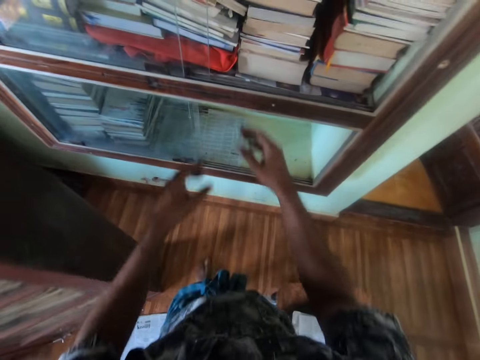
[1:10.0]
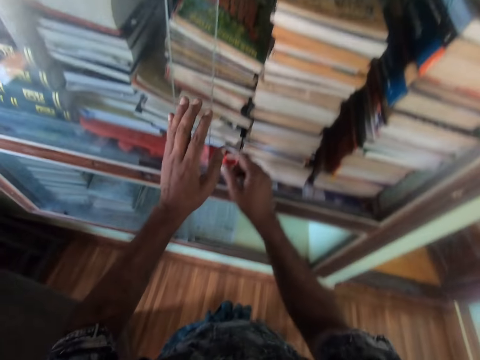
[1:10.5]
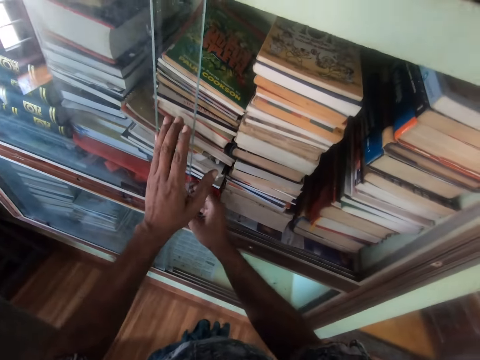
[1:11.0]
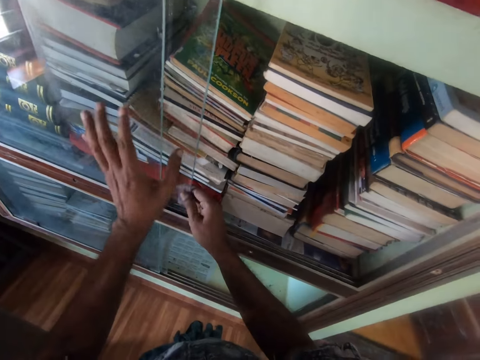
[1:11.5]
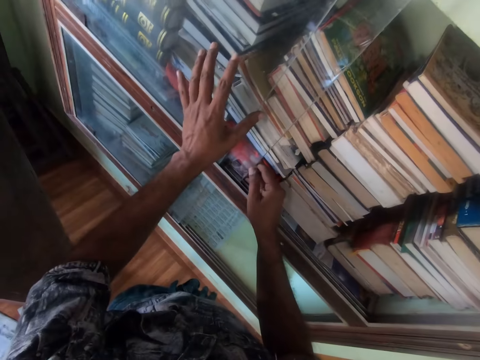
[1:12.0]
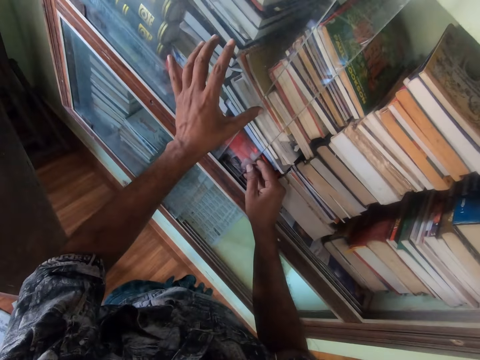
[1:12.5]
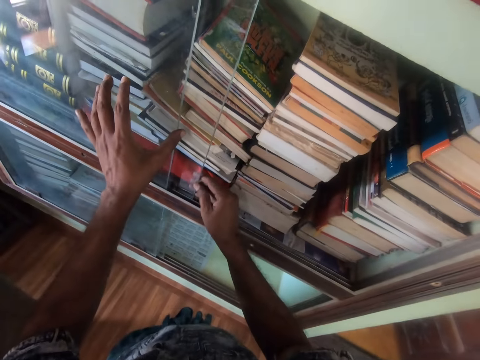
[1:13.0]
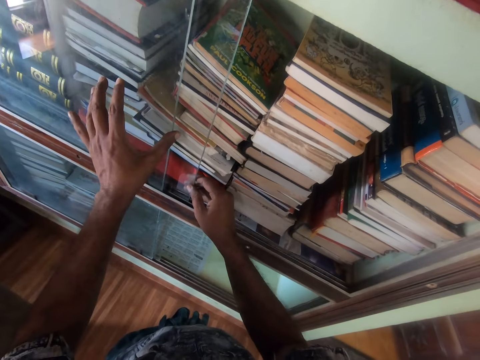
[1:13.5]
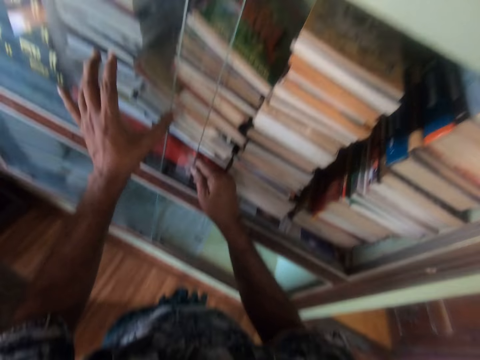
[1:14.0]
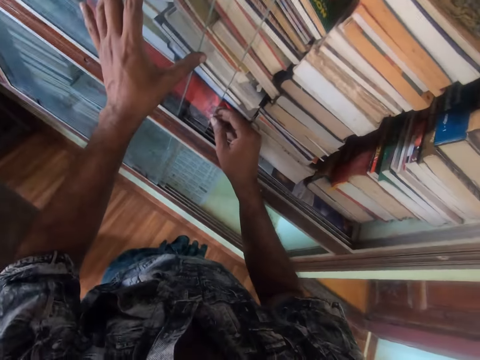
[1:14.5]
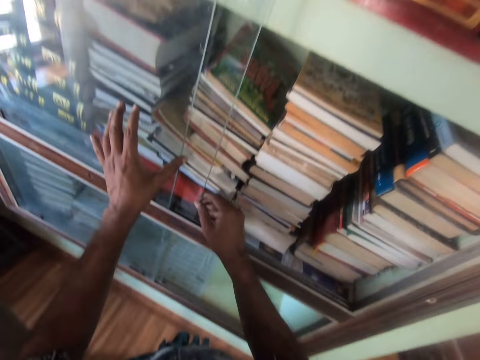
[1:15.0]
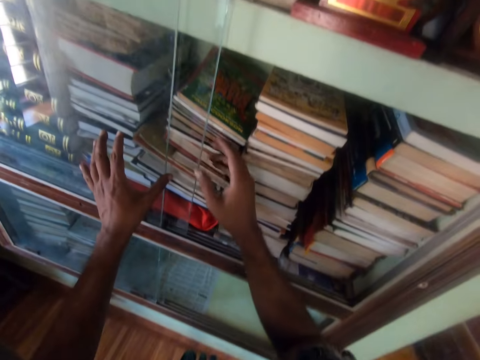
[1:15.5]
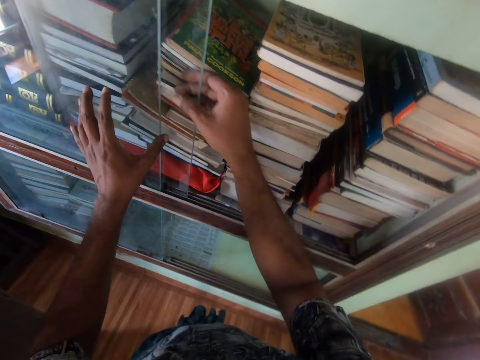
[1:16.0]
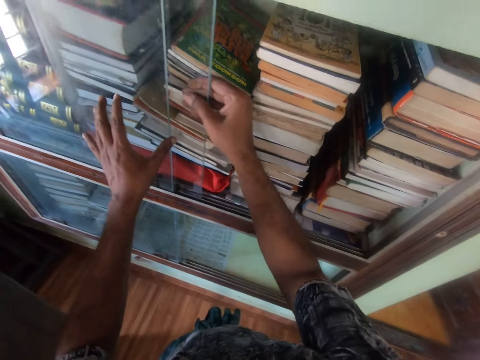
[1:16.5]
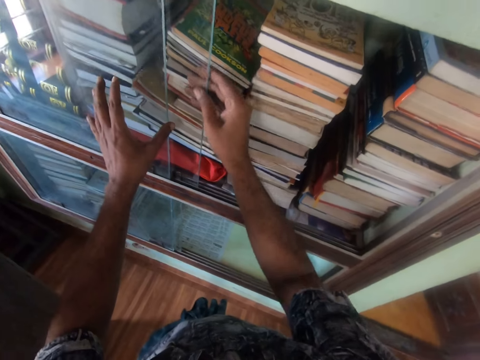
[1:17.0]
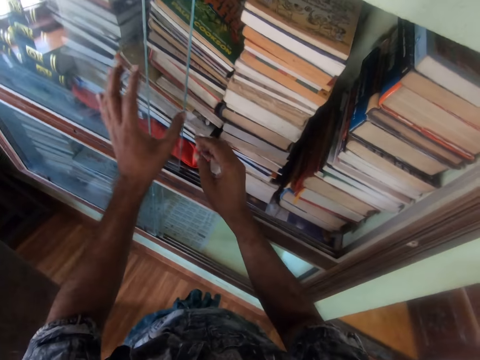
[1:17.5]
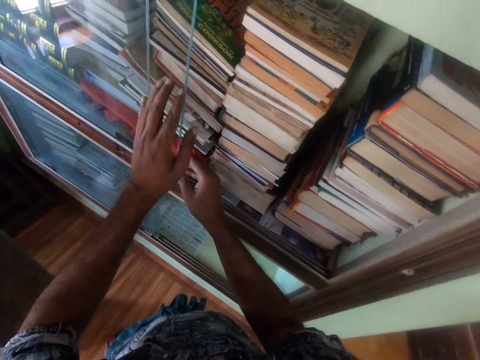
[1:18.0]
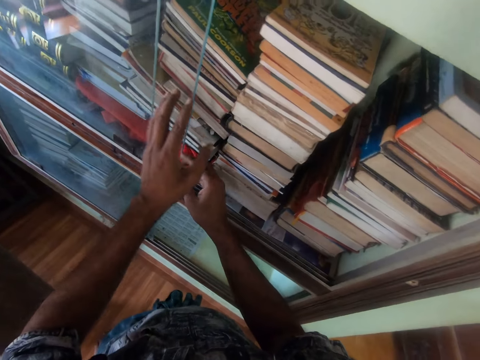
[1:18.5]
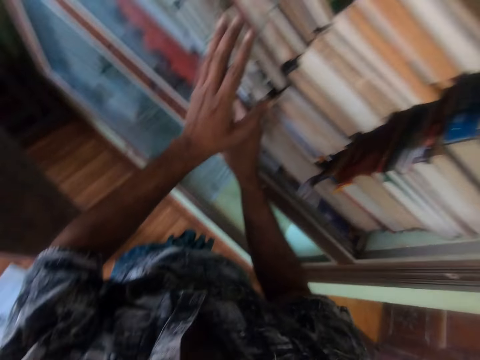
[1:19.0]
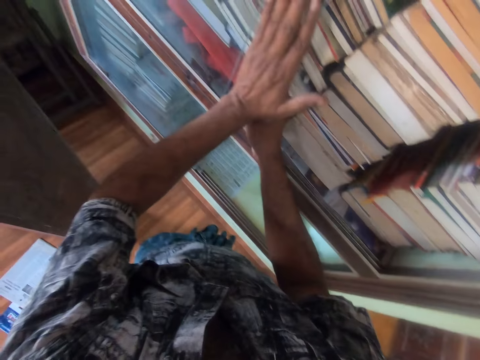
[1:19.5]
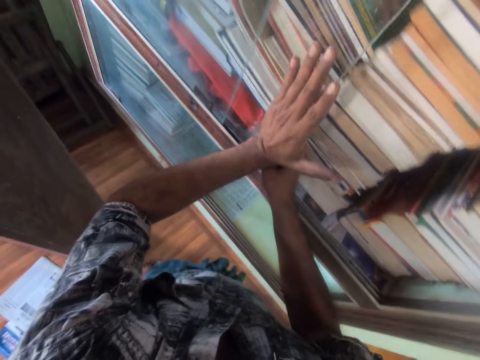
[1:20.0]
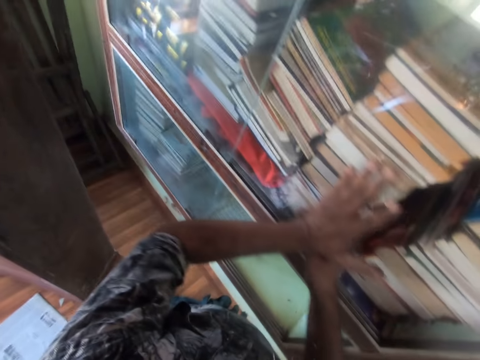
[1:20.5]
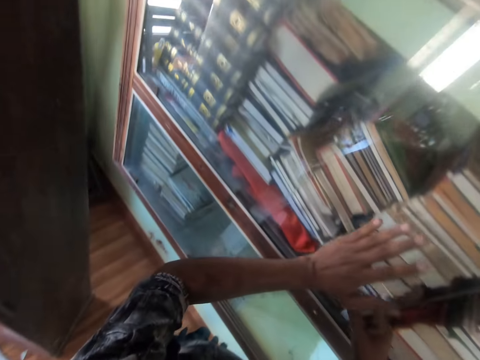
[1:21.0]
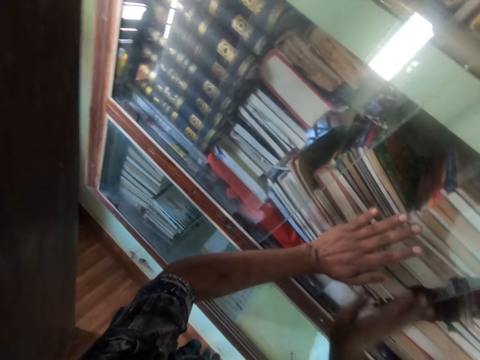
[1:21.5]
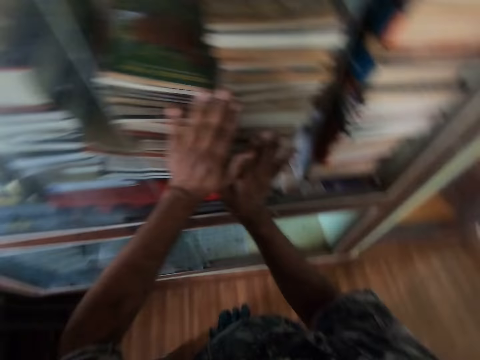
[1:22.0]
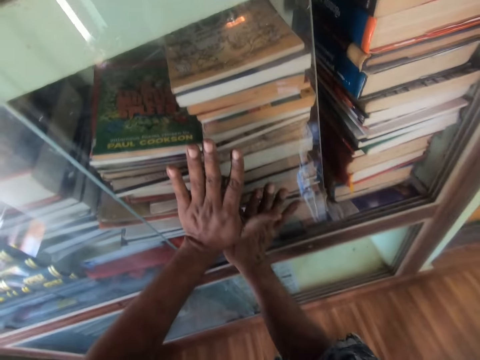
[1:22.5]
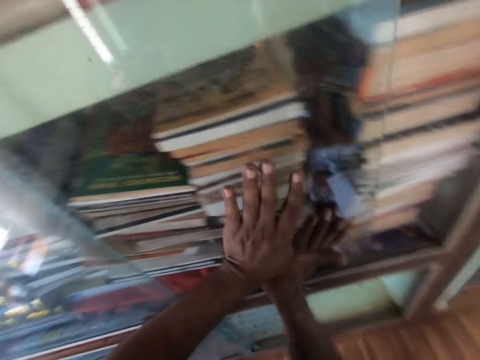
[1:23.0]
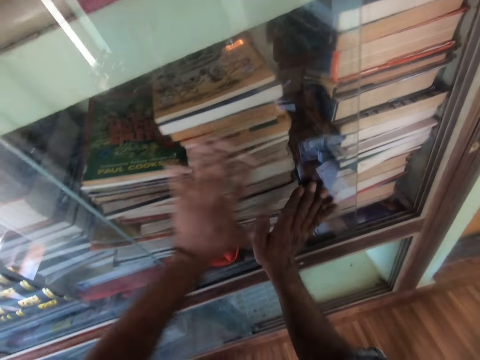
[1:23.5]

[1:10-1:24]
The camera wearer puts his hands on the glass or glass window on the shelf. He holds the glass window with his hands. He moves the glass on the shelf with his hands. He moves the glass window with his hands.

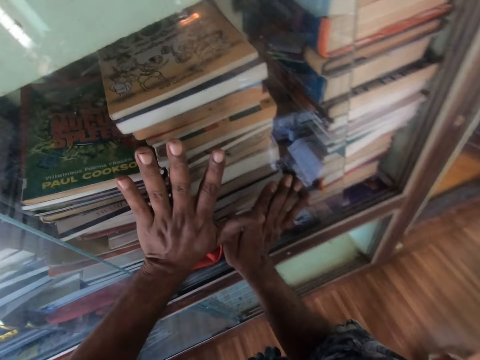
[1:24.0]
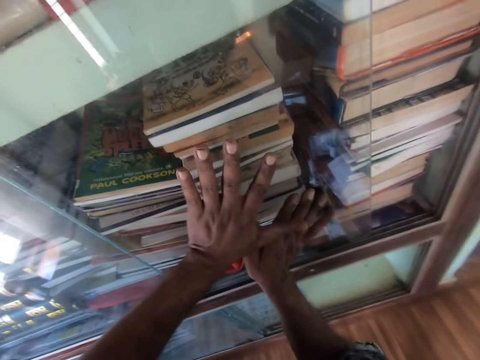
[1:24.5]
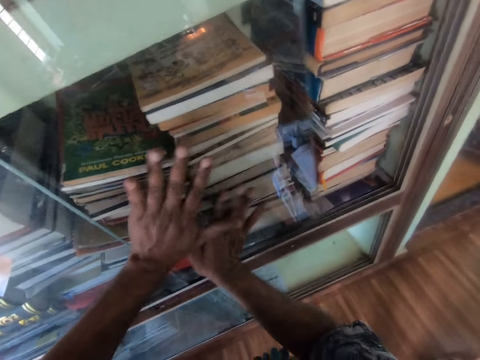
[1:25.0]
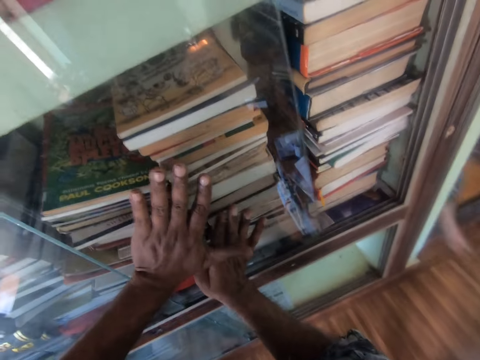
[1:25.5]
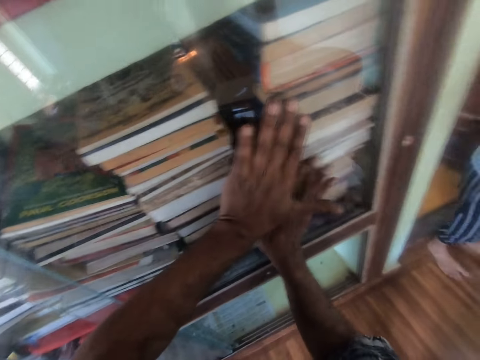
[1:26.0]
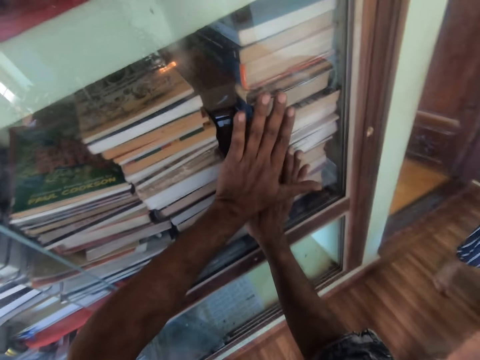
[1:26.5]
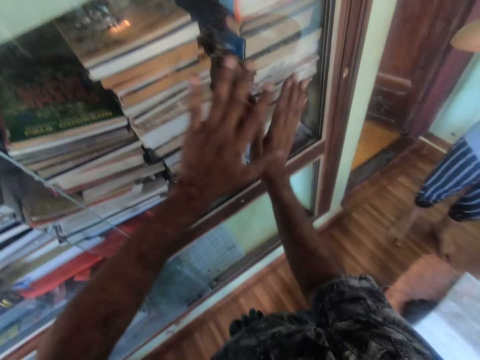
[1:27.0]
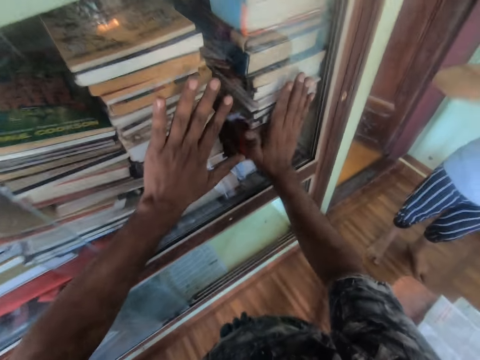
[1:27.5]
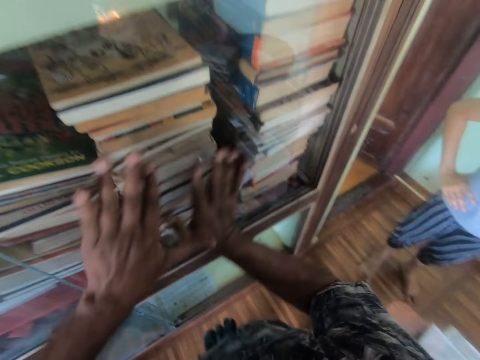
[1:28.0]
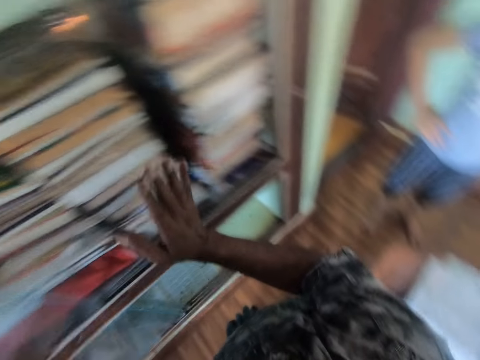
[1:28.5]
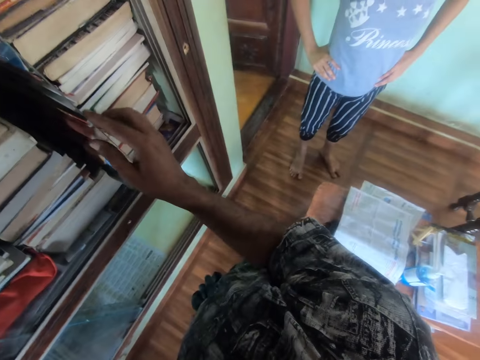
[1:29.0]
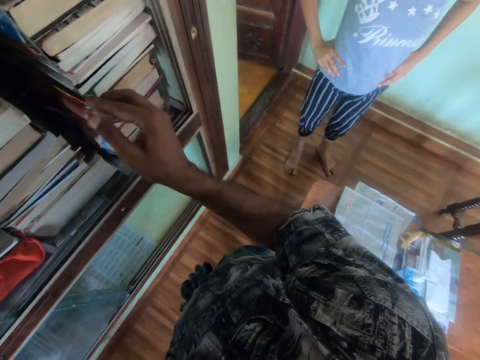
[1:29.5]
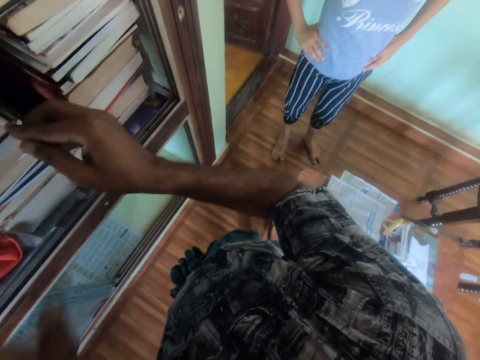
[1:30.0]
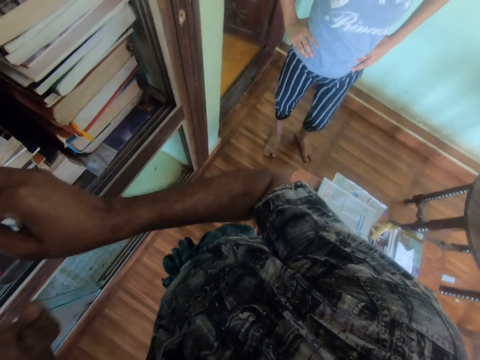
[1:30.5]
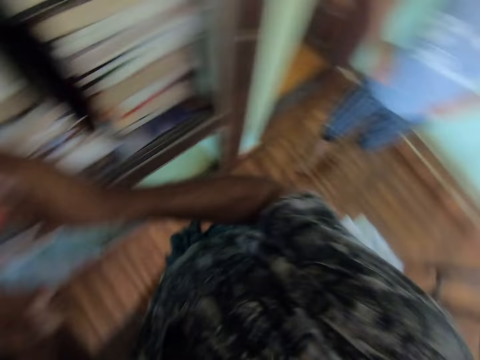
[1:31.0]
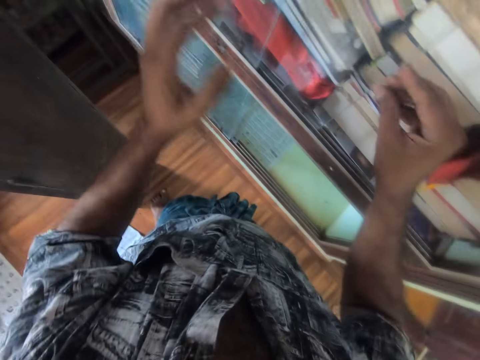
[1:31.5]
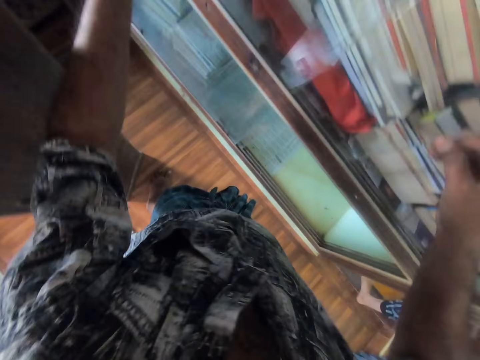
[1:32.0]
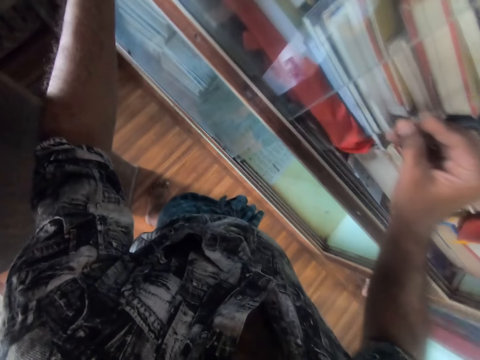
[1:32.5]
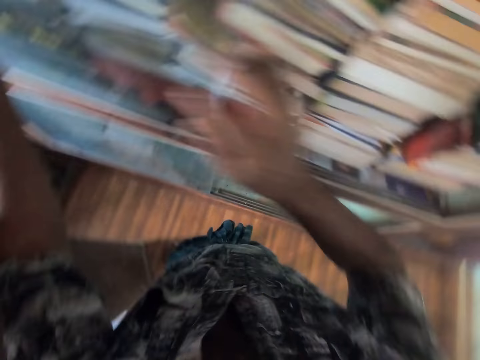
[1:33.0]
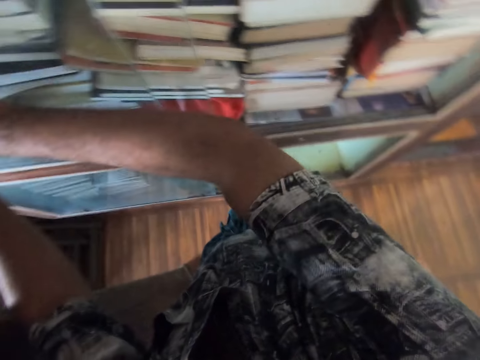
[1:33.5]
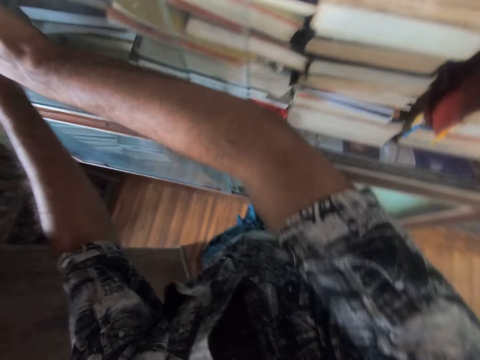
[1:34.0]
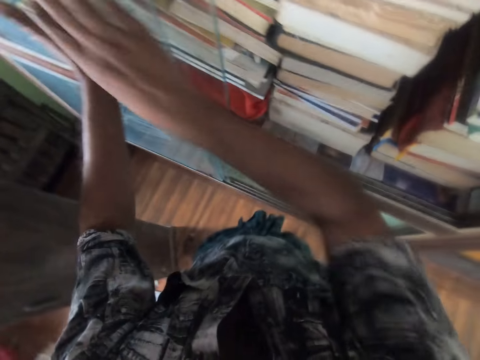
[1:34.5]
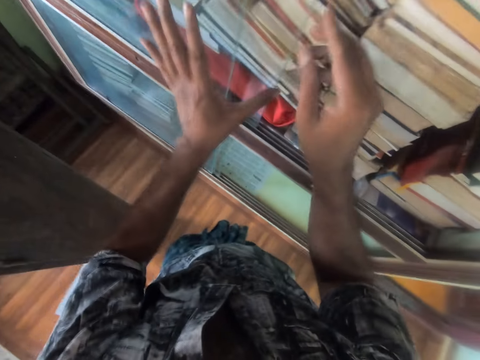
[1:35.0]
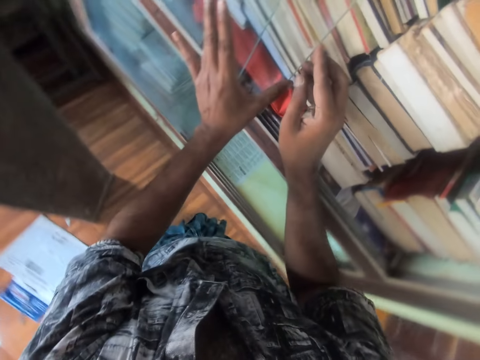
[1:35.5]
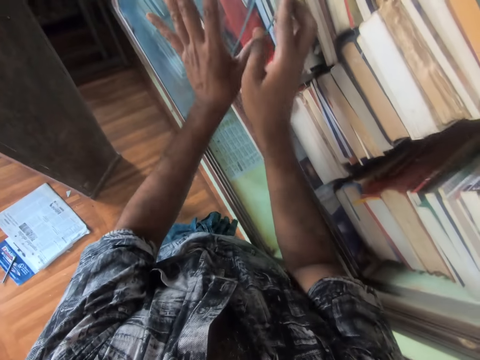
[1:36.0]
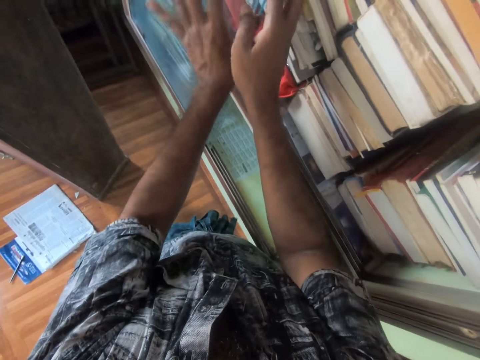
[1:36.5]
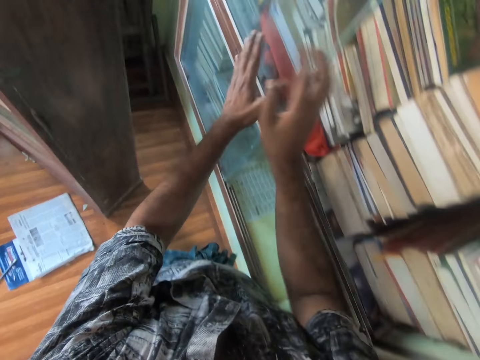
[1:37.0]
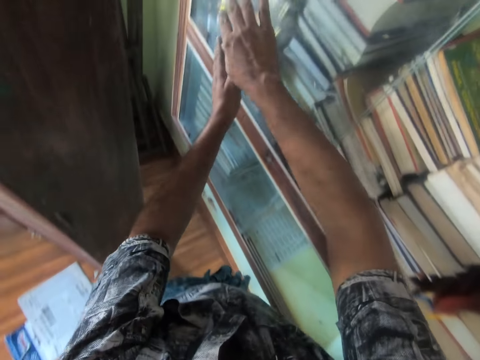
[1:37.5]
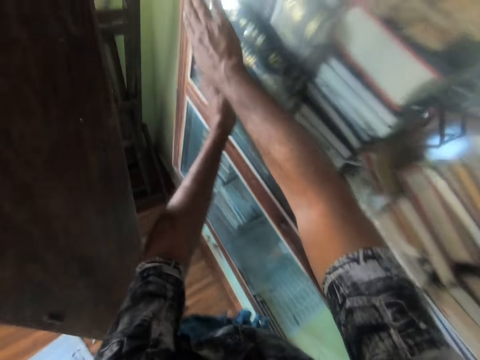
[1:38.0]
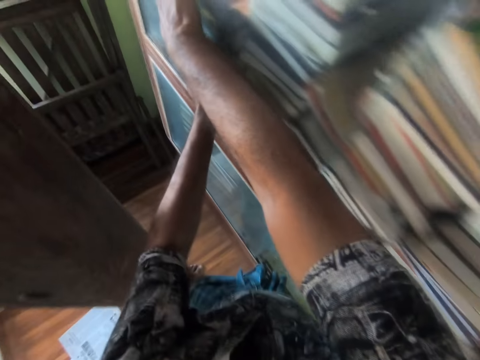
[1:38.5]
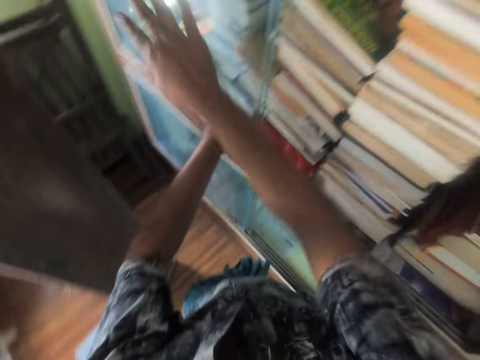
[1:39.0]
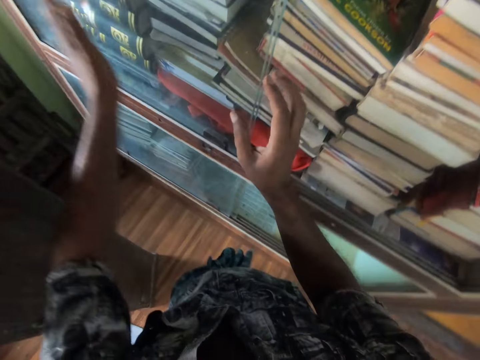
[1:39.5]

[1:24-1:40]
A woman steps into the room. The camera wearer interacts with the woman. He moves a hand. He moves a glass window with a hand. The woman steps out of the room. The camera wearer moves the glass on the shelf with his hands.
